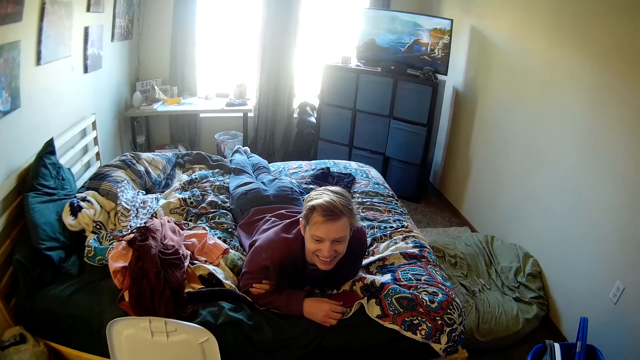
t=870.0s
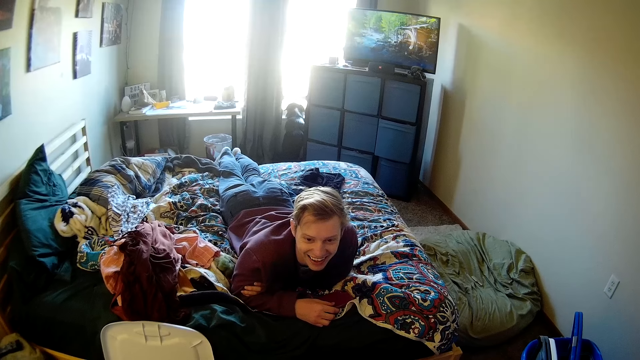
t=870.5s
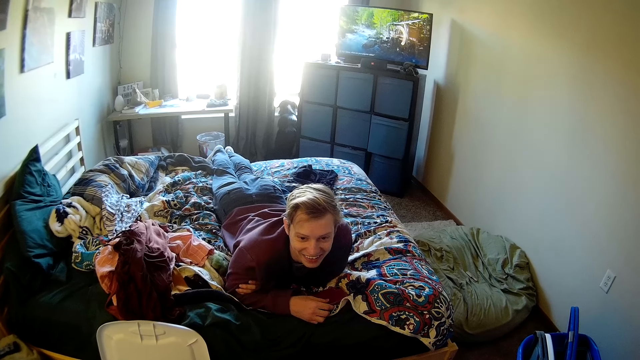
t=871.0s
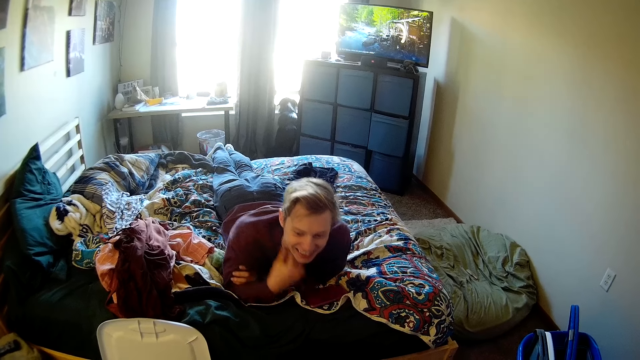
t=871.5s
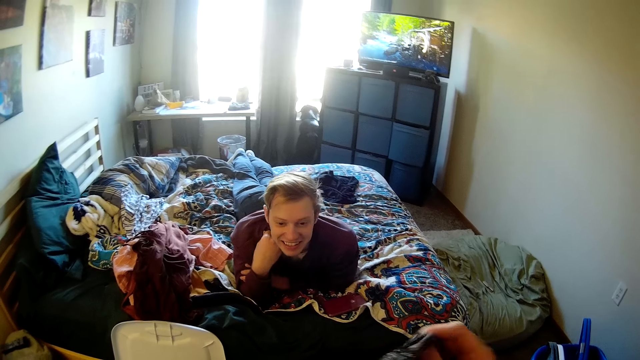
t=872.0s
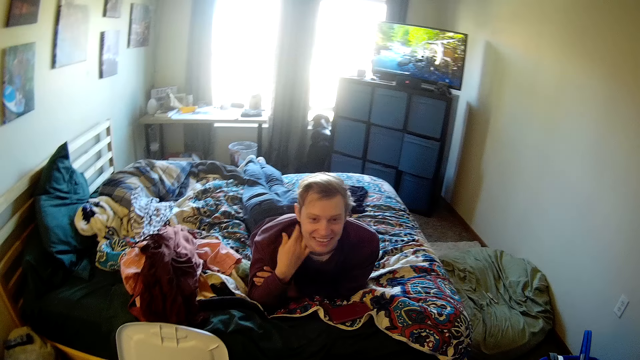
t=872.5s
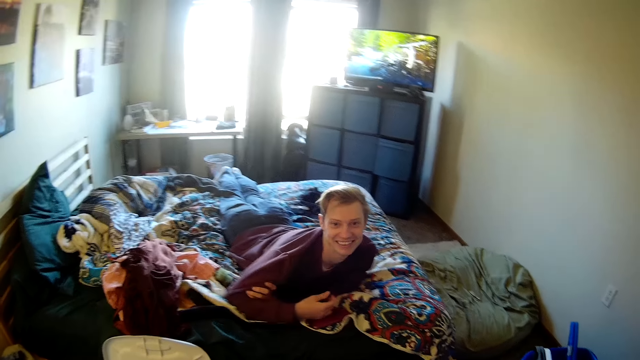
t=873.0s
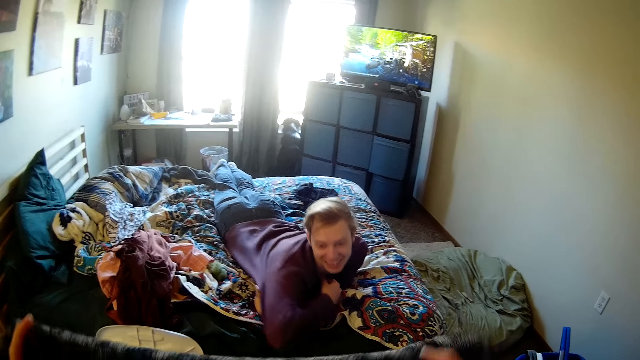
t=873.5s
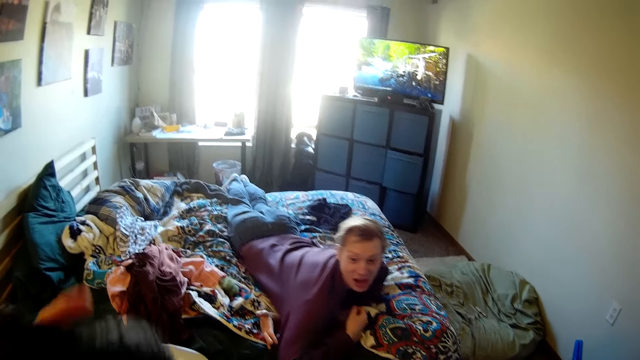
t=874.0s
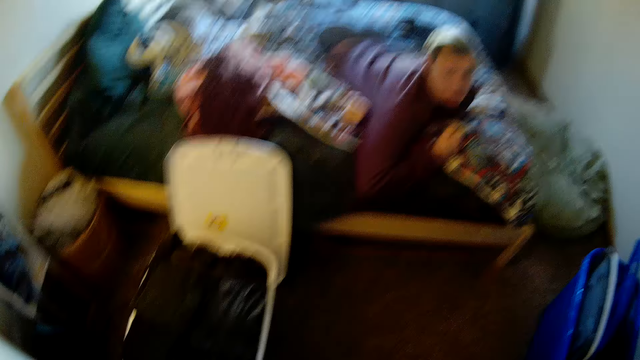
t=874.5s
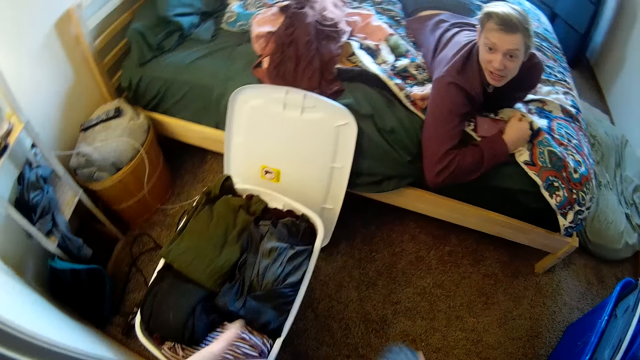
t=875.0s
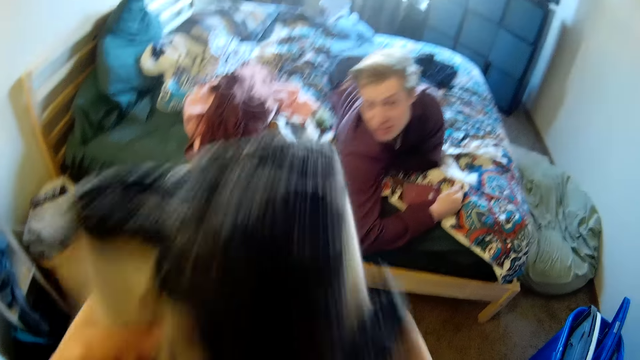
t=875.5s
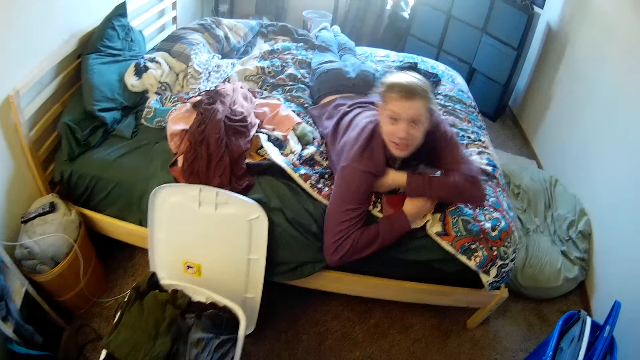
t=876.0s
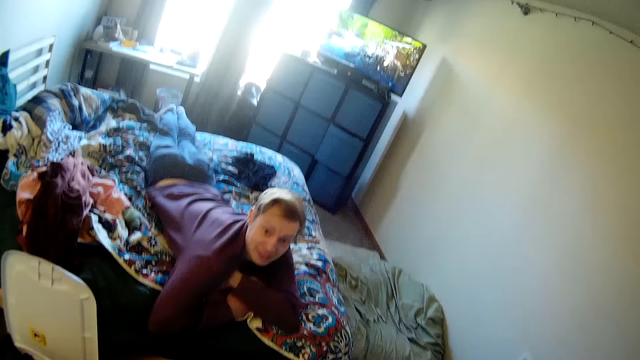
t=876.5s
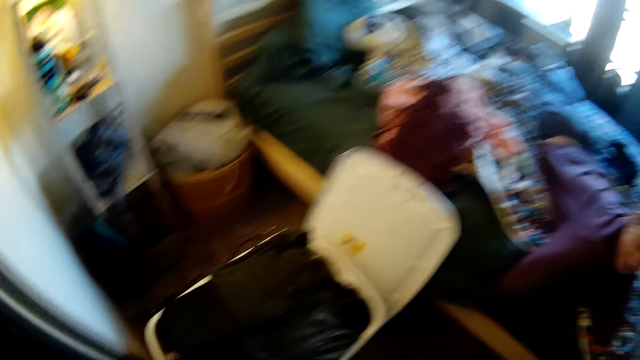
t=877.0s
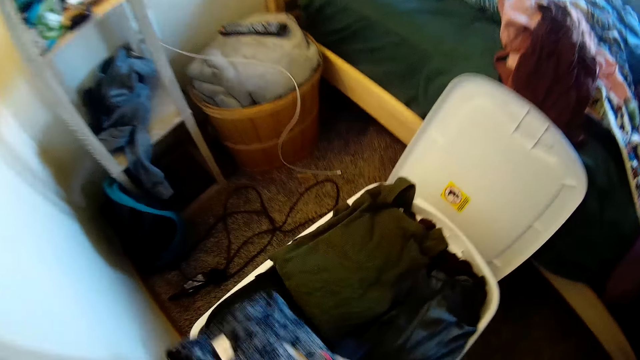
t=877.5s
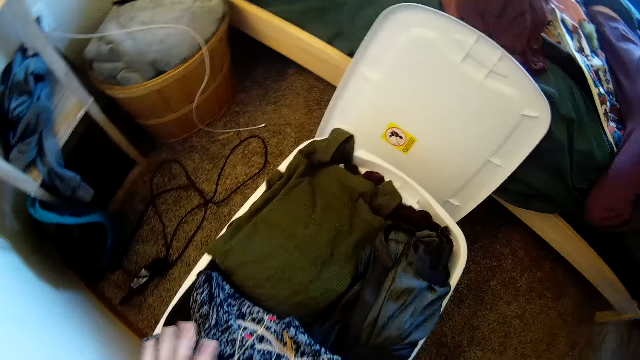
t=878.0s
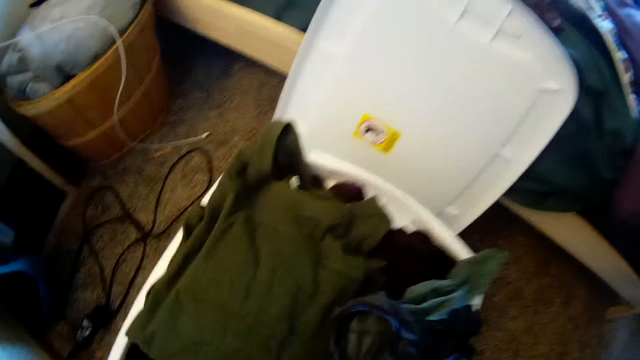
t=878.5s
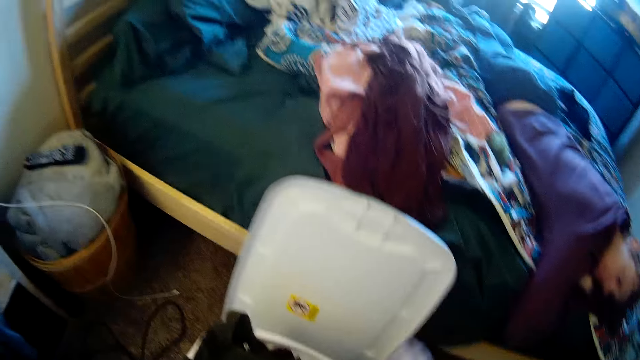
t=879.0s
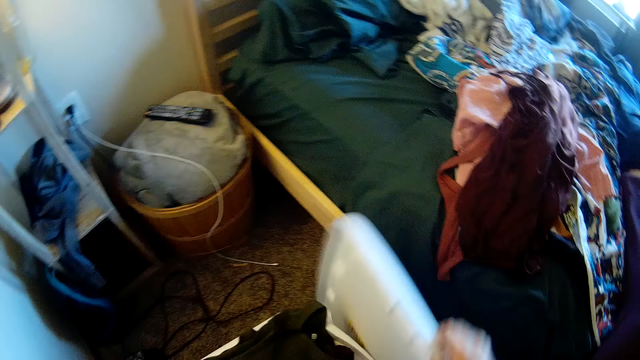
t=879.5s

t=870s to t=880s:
A man laughs. The camera wearer interacts with the man. They fold the piece of cloth. They put the piece of cloth in the bucket.

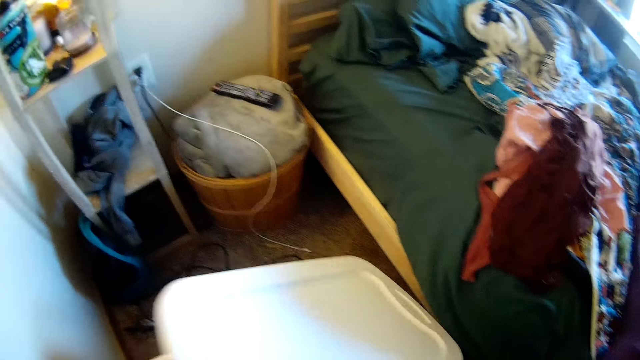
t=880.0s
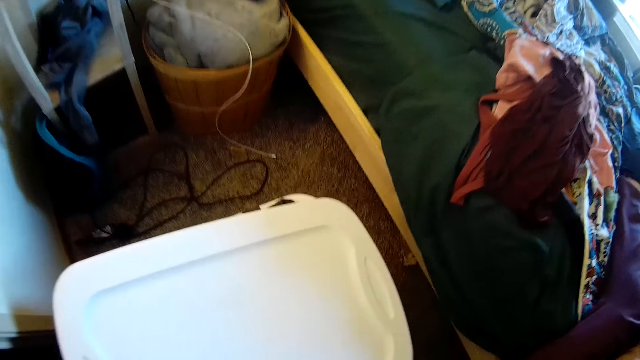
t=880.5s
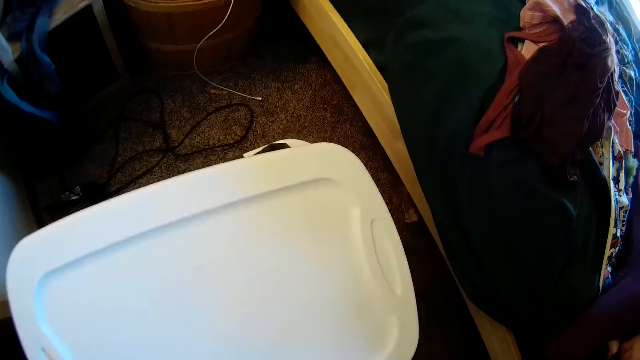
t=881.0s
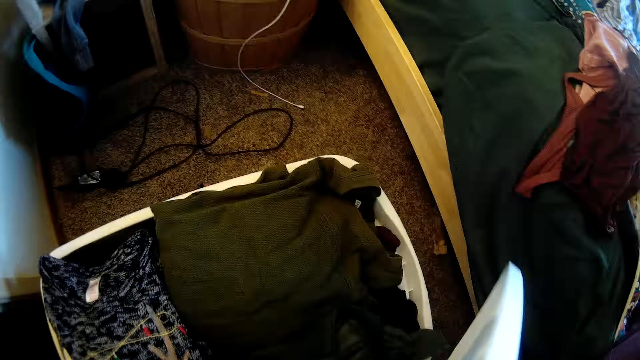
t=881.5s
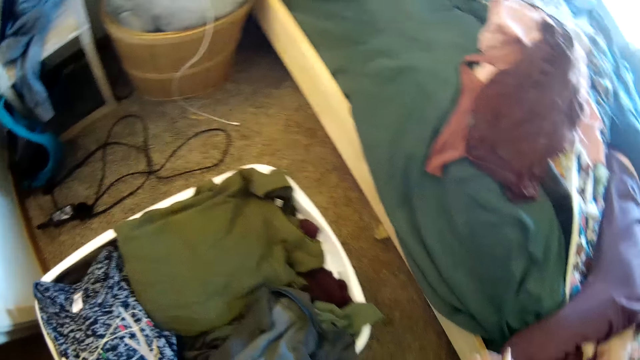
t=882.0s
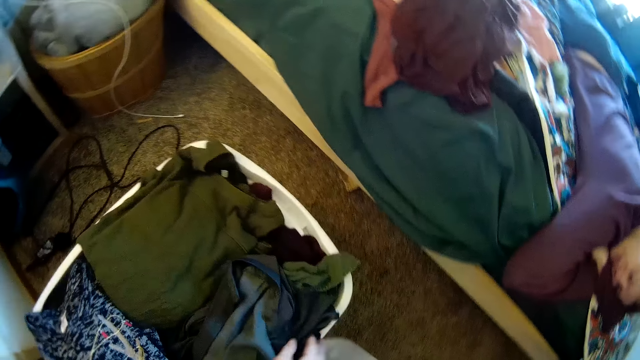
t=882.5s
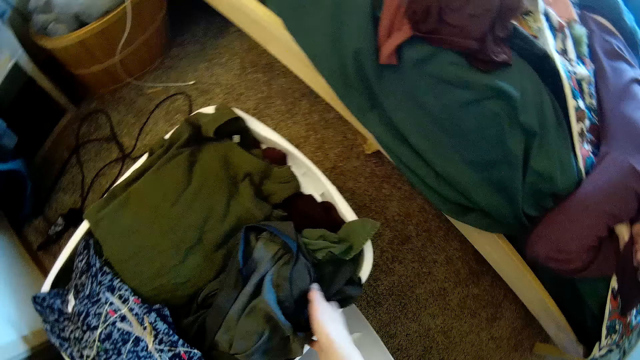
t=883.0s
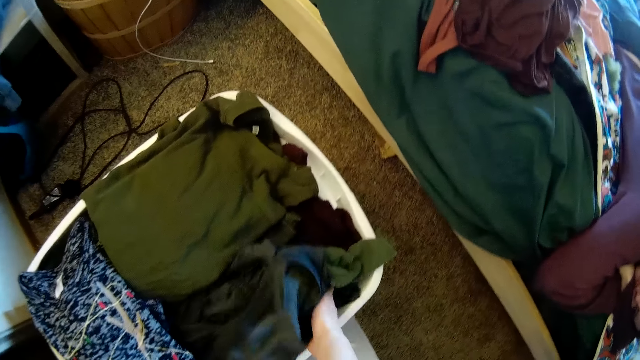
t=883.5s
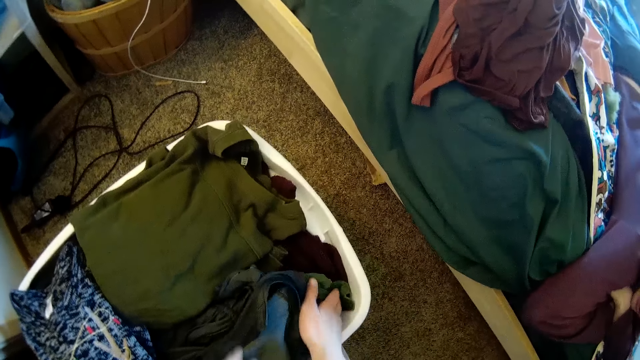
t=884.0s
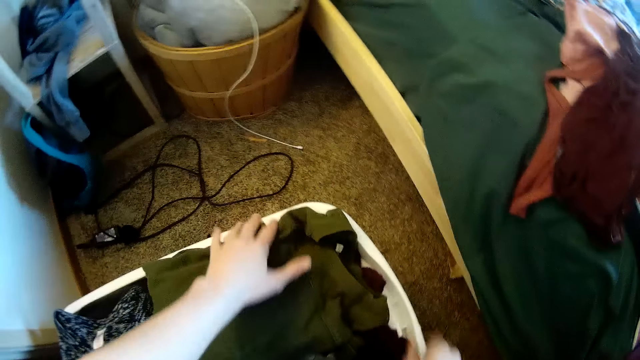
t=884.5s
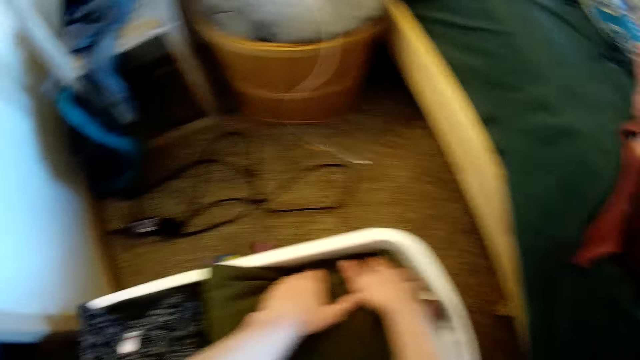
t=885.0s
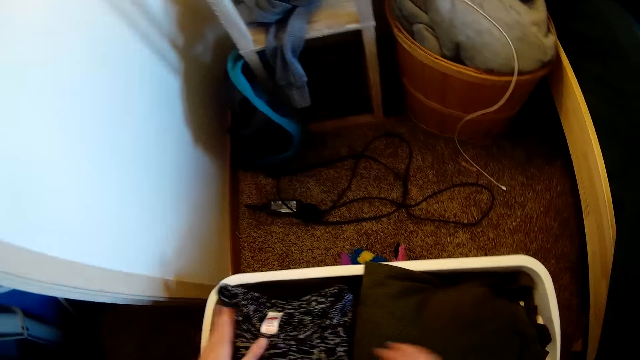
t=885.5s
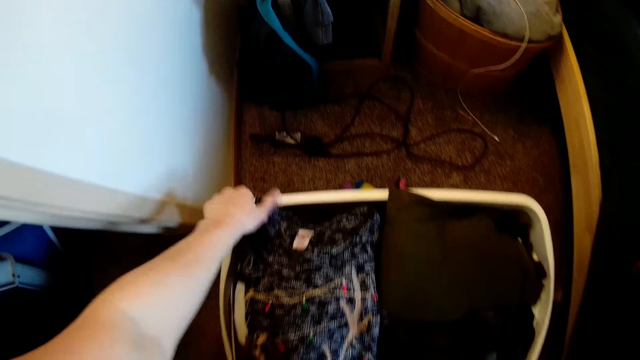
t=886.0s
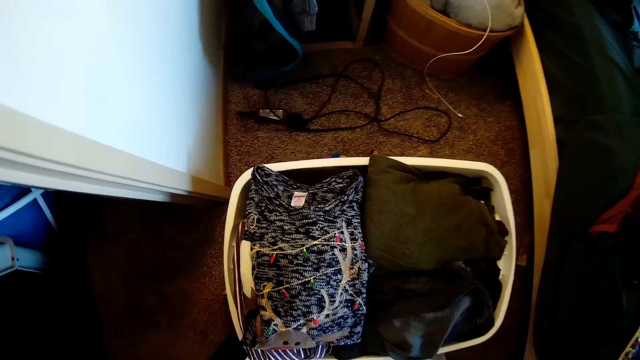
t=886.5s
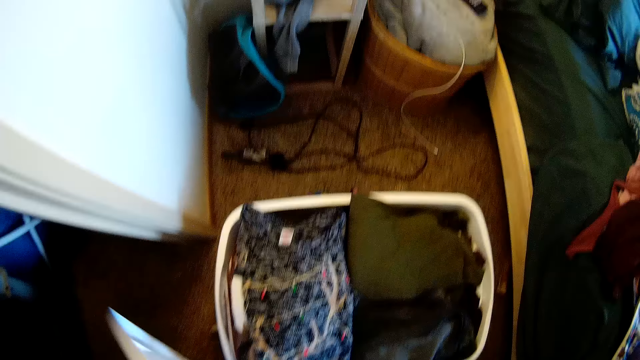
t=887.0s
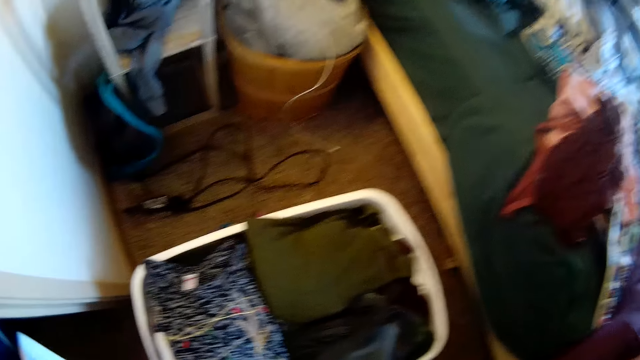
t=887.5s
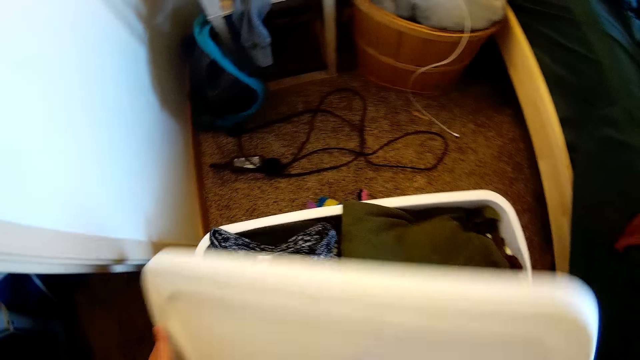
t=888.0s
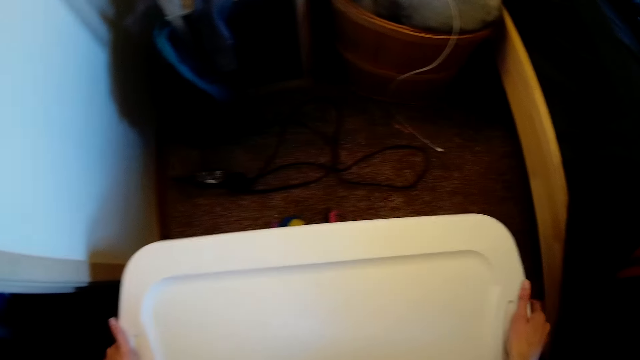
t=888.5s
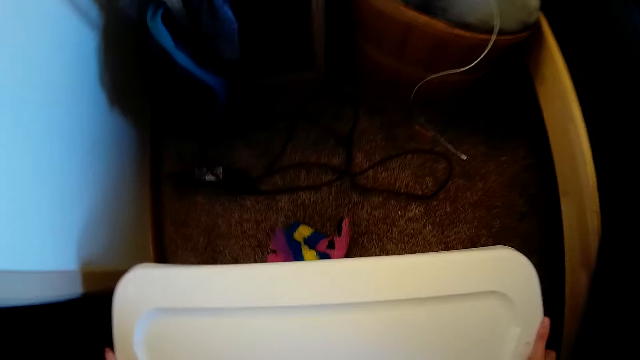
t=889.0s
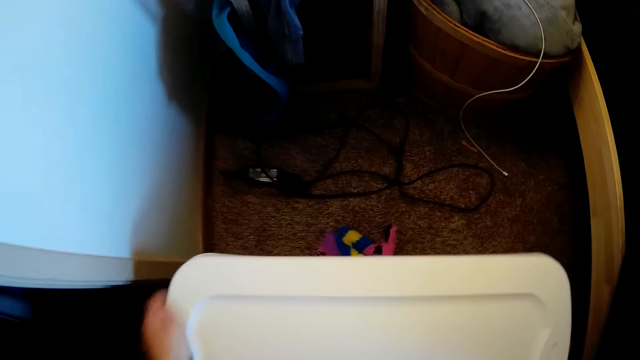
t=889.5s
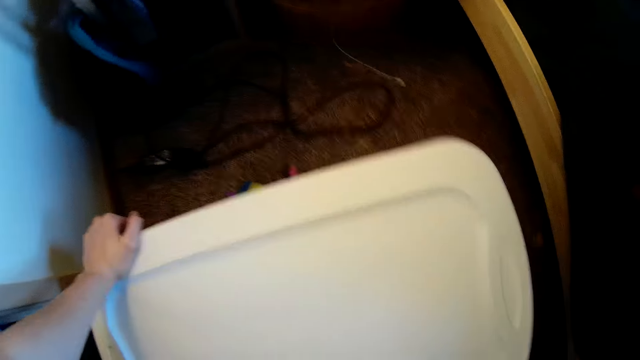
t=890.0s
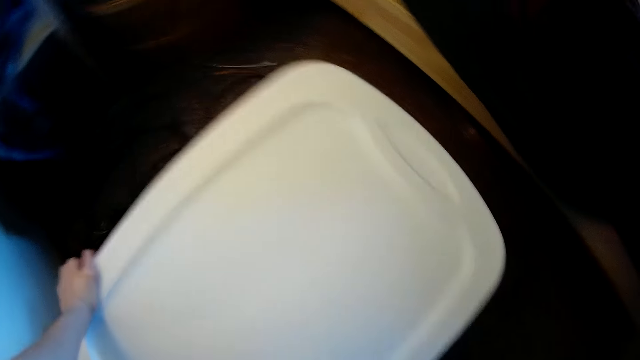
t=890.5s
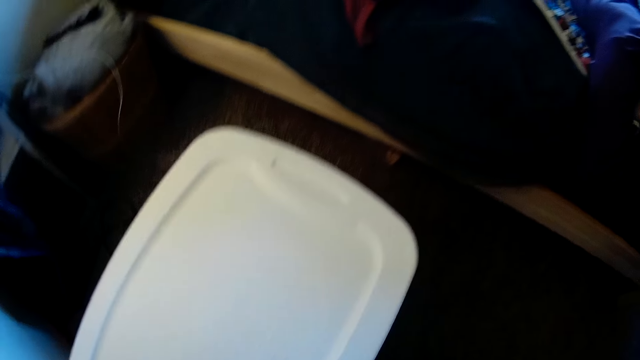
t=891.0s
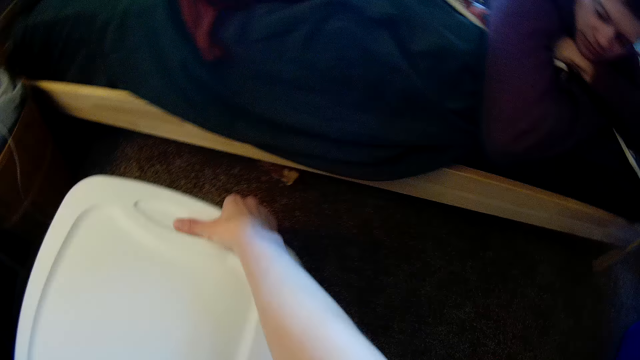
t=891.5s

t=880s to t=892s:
The camera wearer picks up the bucket lid. They cover the bucket or clothes basket. They press clothes in the basket. They fix the cloth in the bucket. They cover the bucket.
